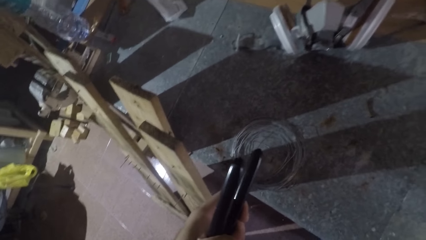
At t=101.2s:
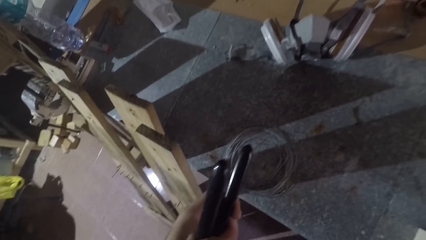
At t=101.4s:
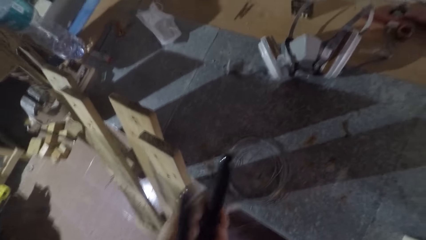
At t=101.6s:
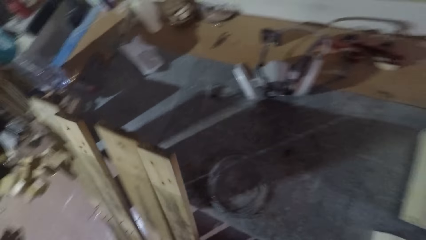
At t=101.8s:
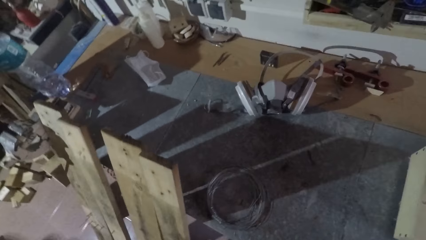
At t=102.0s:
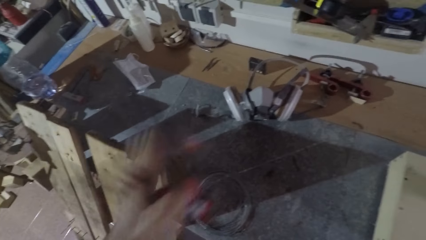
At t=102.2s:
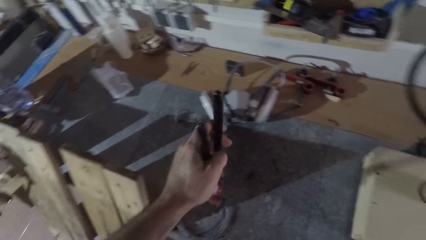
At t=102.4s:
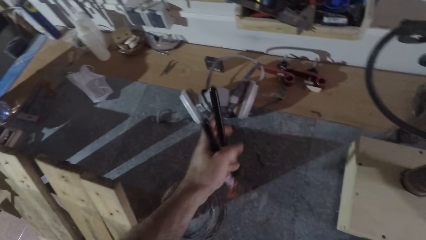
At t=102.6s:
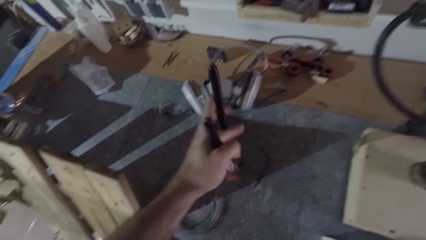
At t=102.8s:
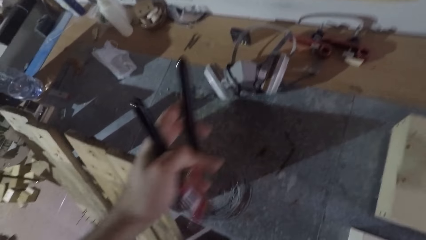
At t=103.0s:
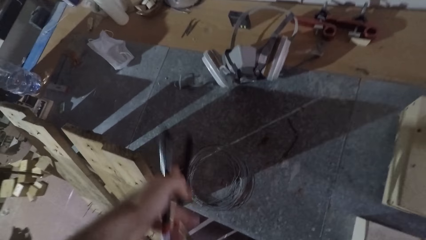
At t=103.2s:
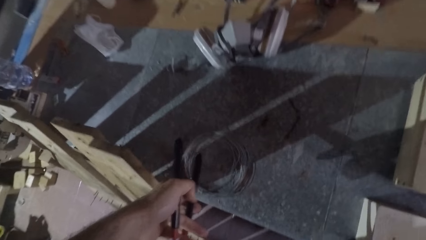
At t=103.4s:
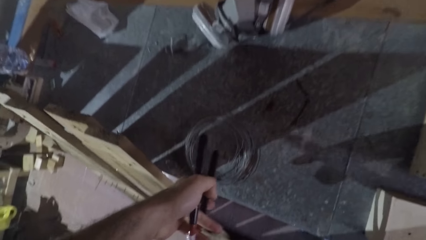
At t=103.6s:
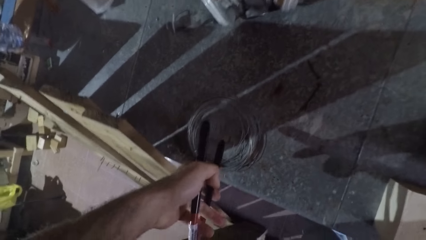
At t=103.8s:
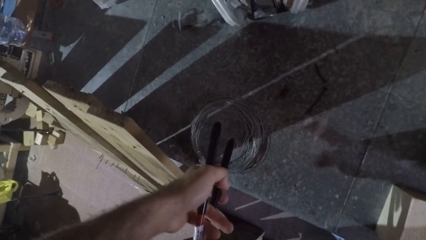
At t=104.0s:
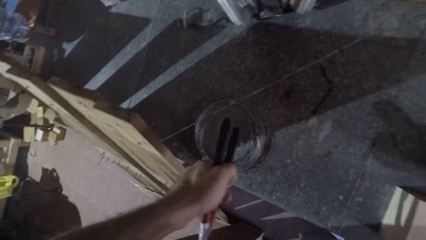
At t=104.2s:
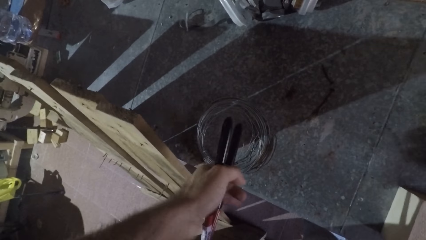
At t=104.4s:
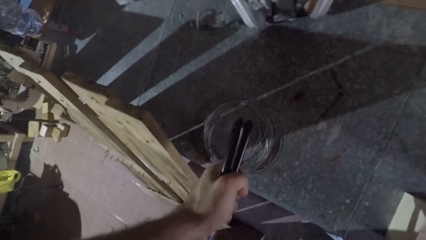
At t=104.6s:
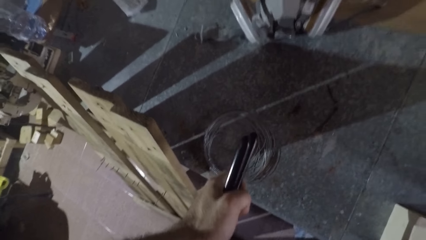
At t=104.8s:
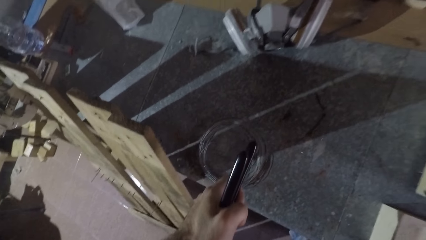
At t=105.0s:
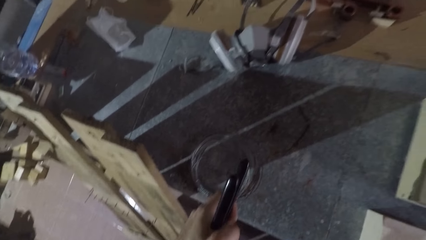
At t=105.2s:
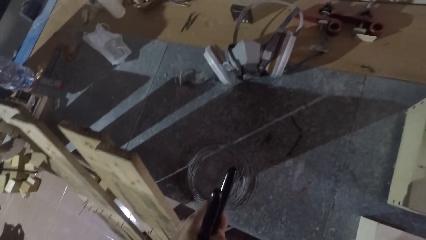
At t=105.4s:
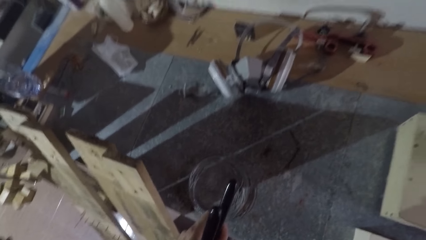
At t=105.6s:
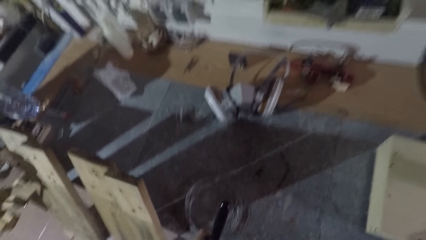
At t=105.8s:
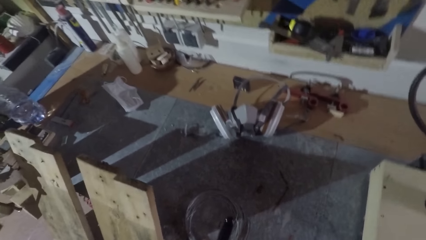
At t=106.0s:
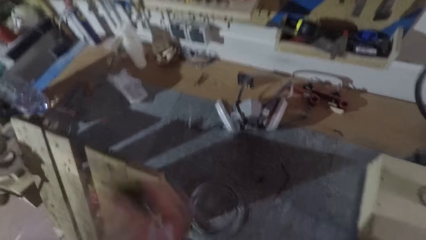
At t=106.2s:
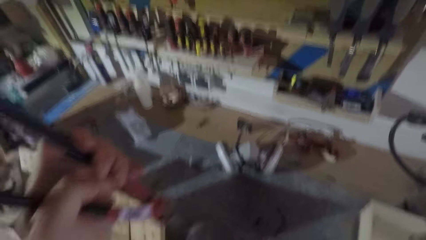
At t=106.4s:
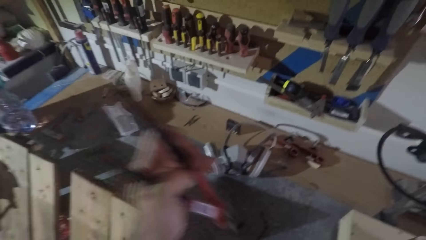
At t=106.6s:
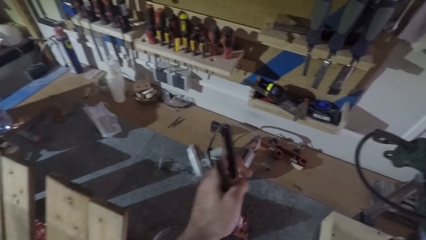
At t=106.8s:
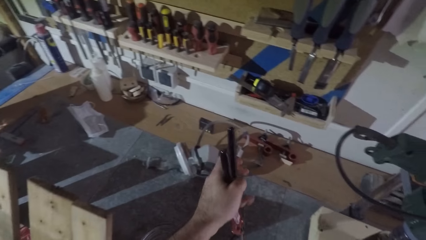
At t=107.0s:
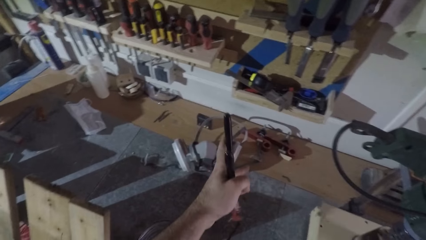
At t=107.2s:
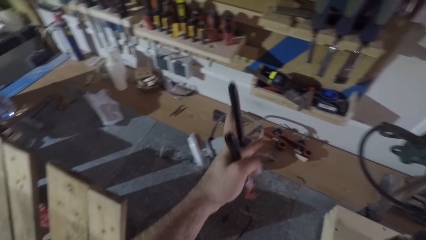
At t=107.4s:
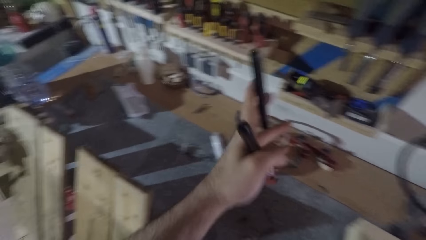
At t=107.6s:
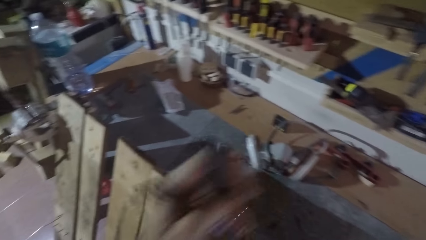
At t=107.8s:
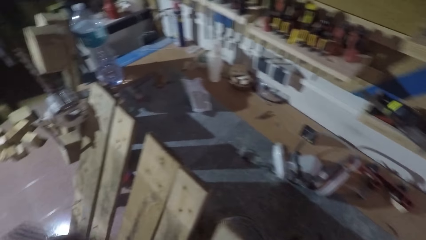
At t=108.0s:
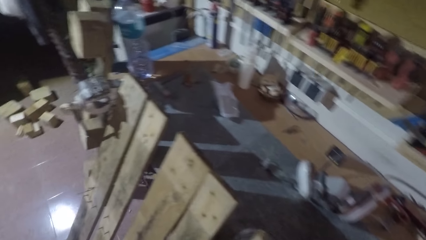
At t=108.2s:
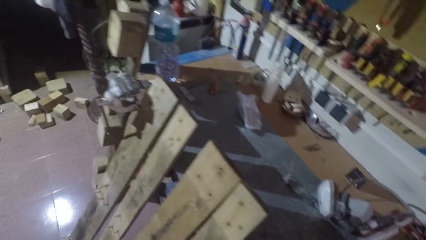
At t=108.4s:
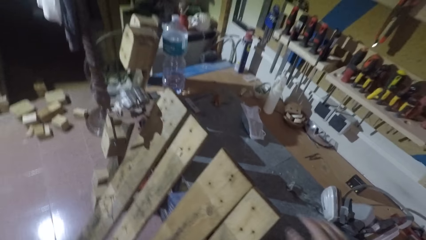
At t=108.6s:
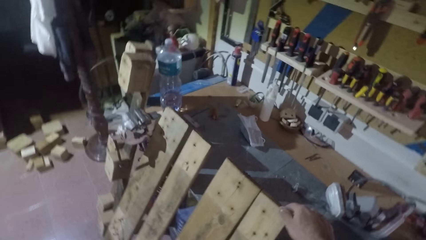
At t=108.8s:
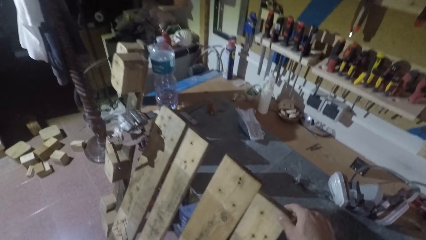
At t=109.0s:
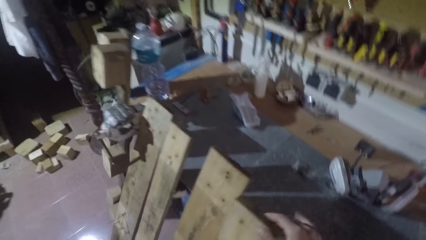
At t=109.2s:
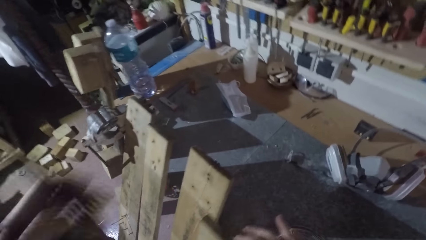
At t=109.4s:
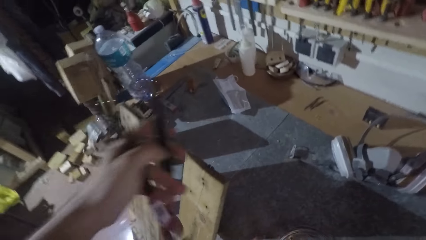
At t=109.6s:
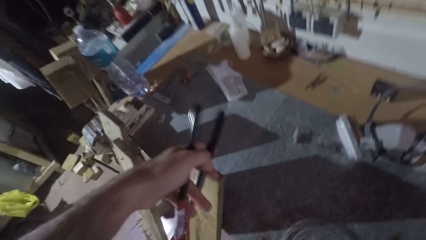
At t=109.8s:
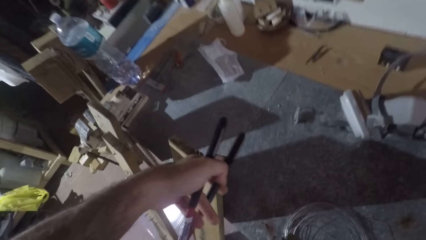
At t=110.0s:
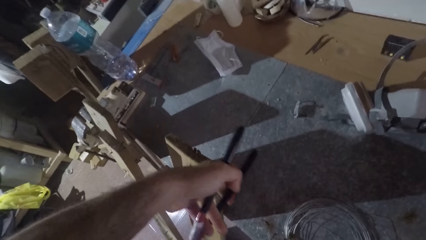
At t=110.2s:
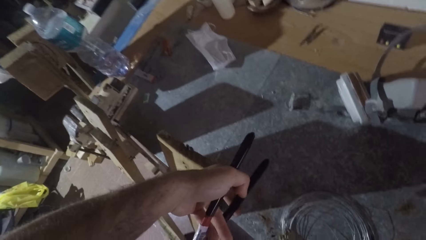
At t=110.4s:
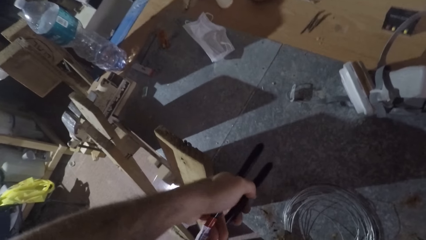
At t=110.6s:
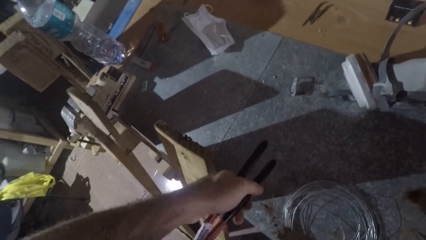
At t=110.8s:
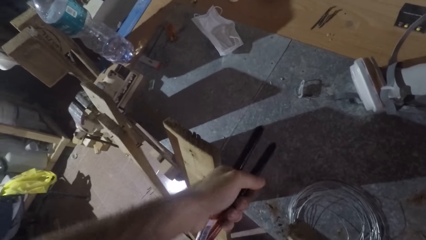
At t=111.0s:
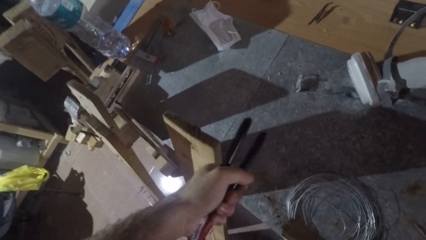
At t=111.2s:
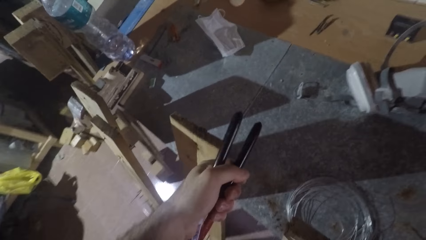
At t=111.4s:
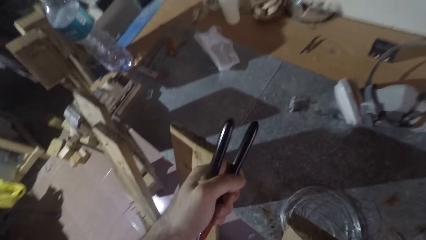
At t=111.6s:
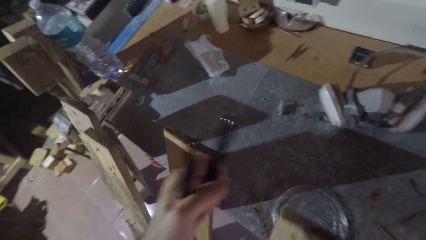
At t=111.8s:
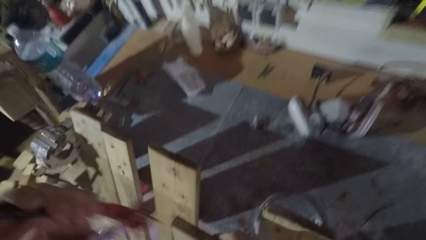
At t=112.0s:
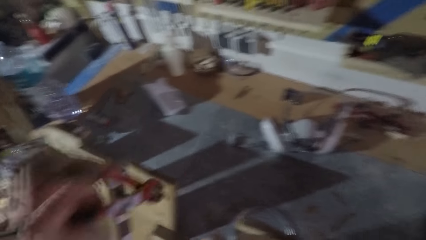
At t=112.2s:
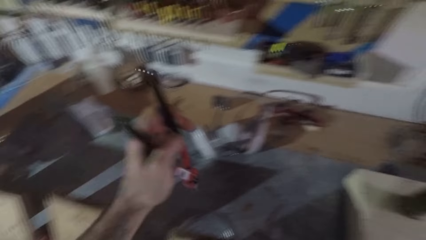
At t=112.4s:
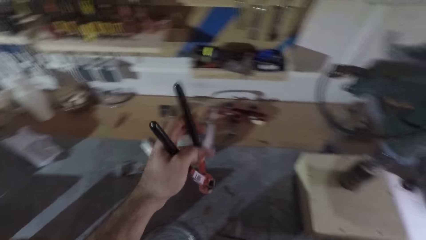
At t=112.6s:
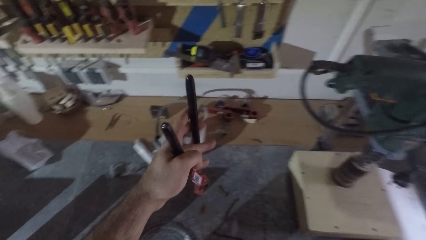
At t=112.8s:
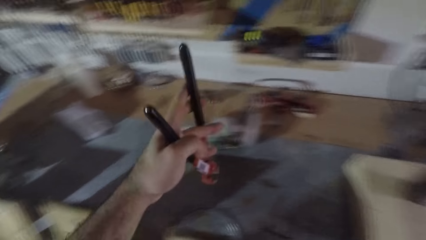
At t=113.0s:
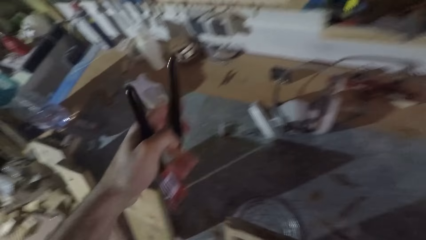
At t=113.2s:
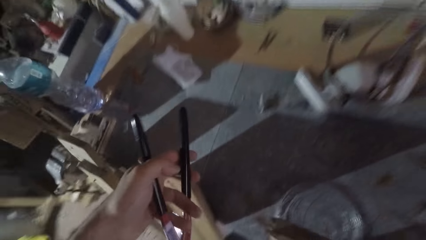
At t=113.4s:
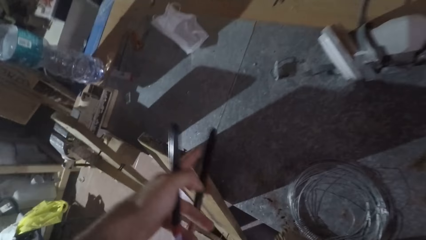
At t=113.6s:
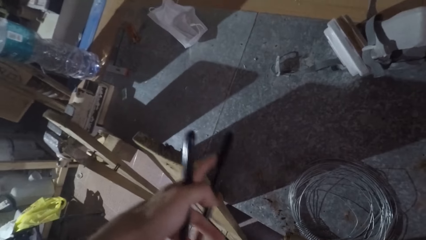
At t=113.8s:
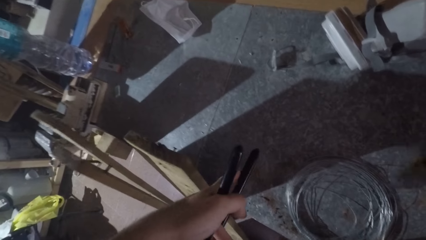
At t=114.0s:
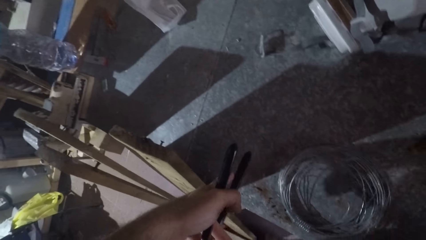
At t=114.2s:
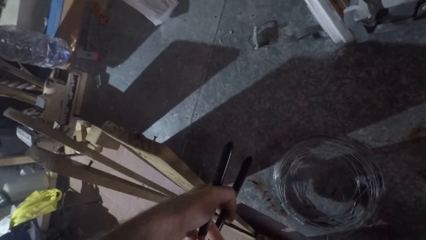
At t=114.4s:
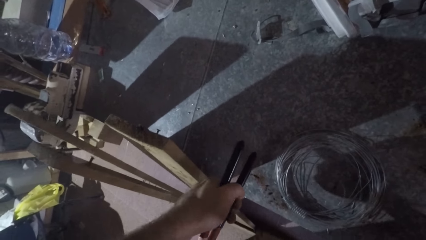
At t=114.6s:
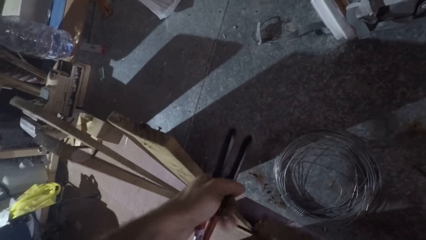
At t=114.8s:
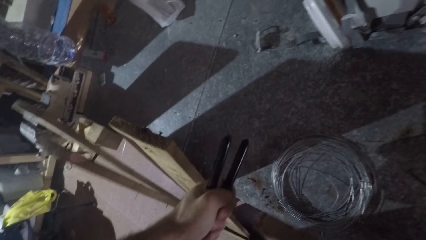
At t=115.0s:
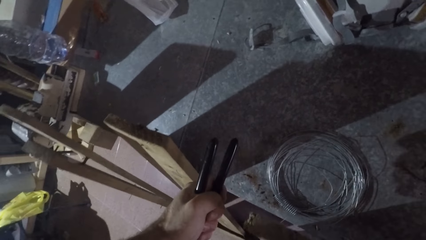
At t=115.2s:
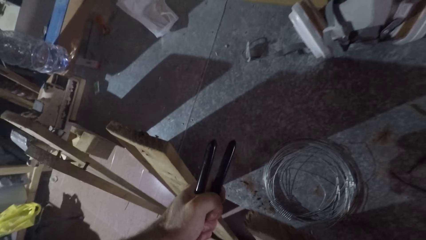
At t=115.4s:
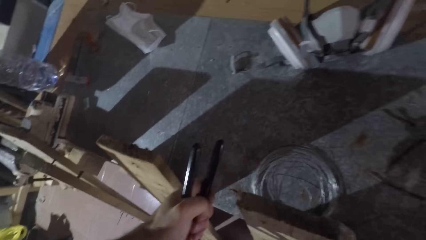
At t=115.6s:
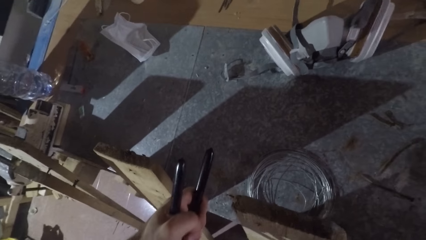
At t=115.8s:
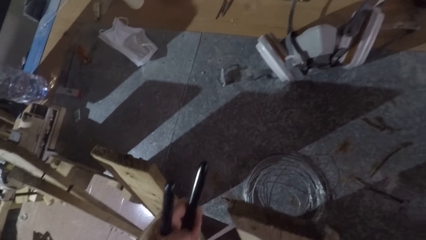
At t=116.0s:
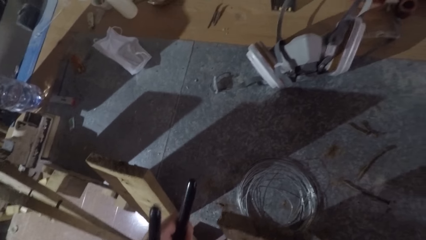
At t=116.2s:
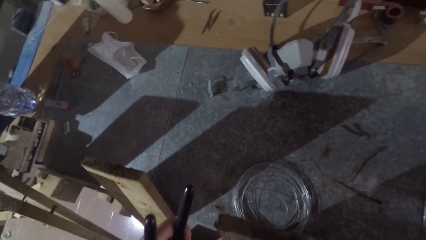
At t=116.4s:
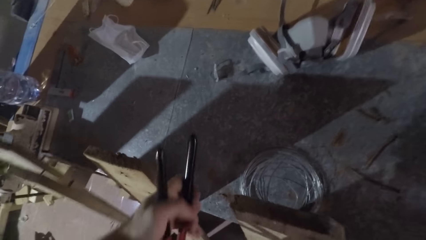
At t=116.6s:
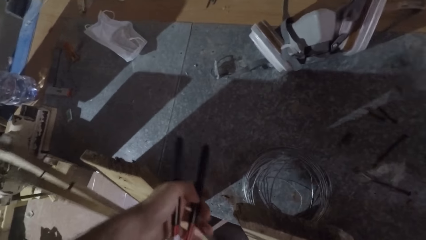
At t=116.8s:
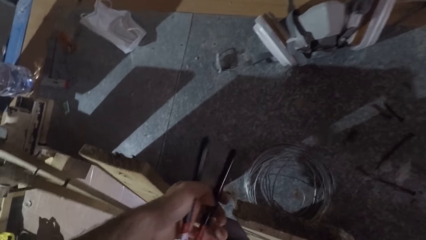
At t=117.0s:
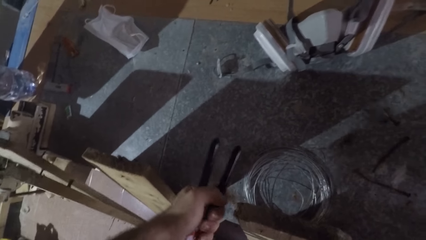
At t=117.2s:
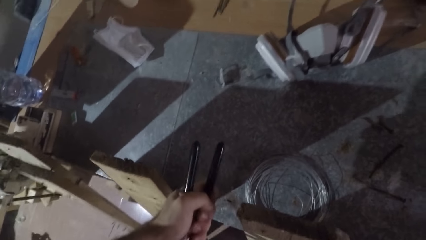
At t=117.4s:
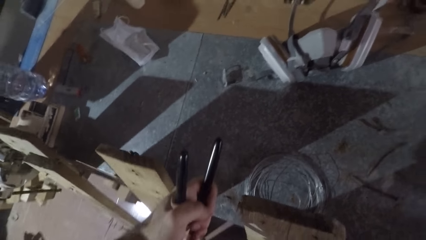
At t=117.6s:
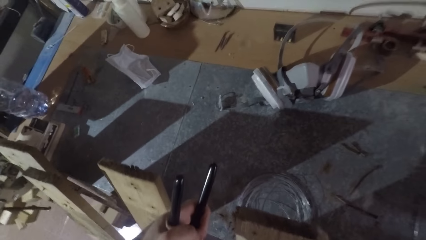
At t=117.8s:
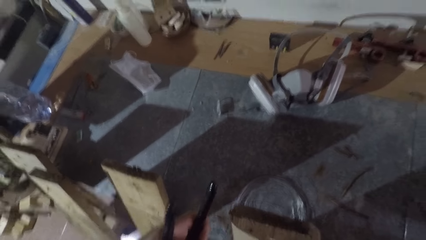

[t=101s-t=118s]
The camera wearer pulls the nail. He drops the nail on the table with the pincer. He holds the pincer or nail puller. He uses the pincer on the wooden frame. He hooks a nail with the nail puller. He pulls the nail. He drops the nail on the table with the pincer. He holds the nail puller. He adjusts the wooden frame with his right hand. He holds a timber of a bed base. He uses the pincer on the wooden frame. He hooks a nail with the nail puller. He pulls the nail. He drops the nail on the table with the pincer. He uses the pincer on the wooden frame. He hooks a nail with the nail puller.
